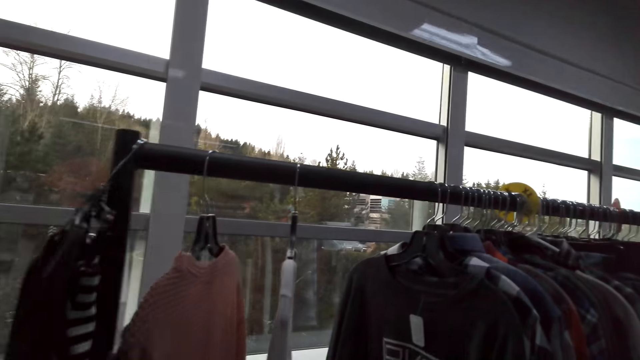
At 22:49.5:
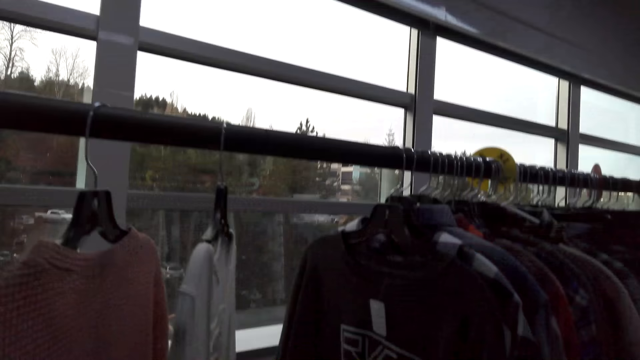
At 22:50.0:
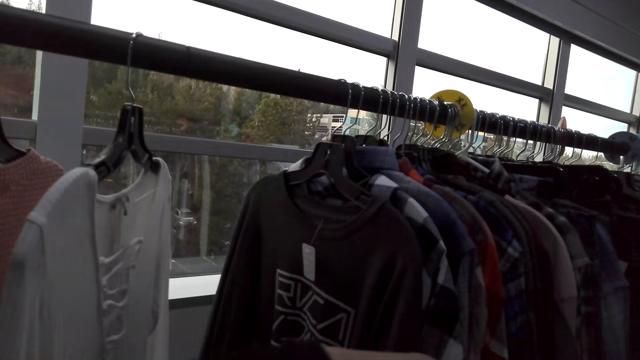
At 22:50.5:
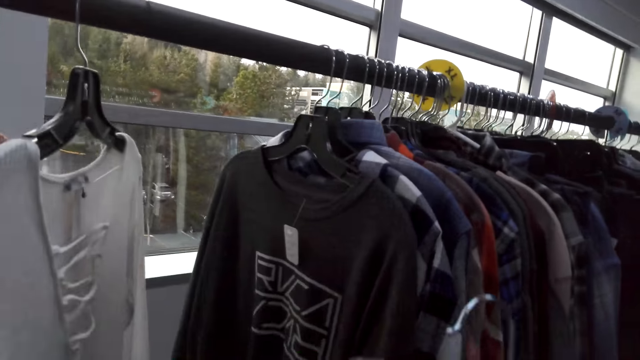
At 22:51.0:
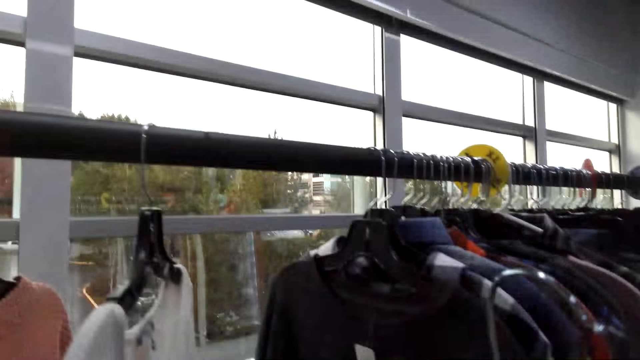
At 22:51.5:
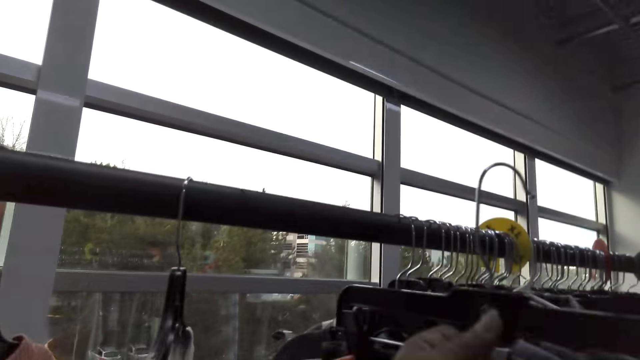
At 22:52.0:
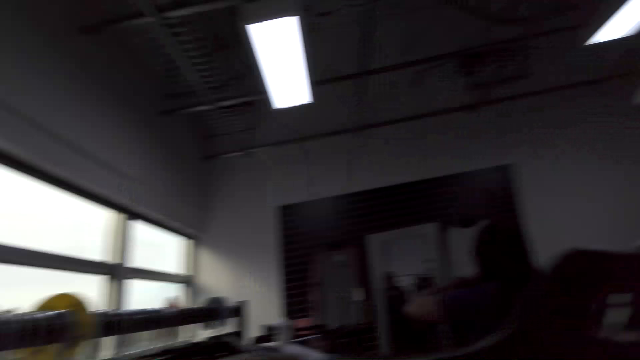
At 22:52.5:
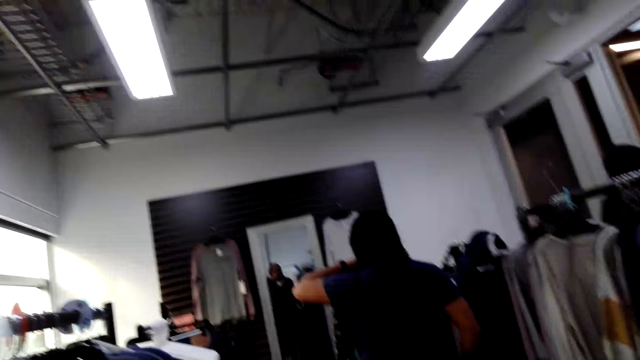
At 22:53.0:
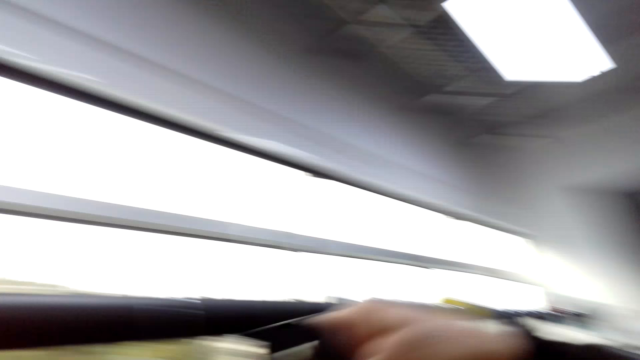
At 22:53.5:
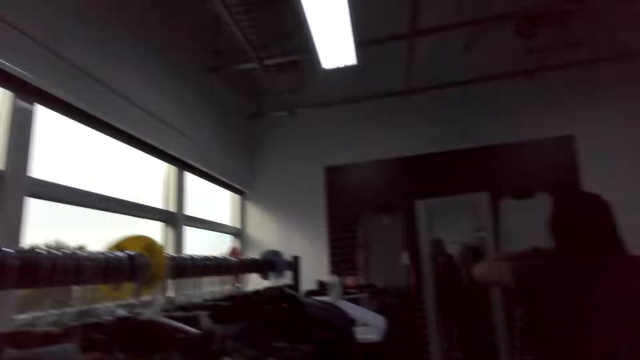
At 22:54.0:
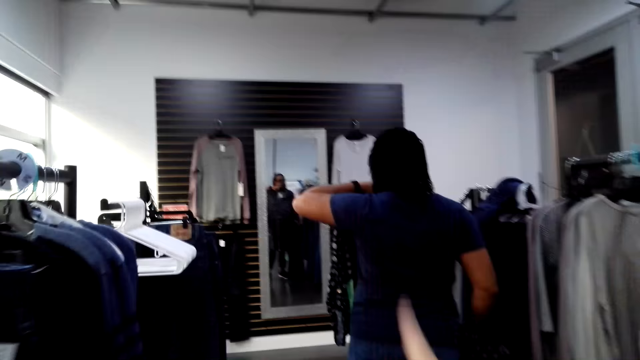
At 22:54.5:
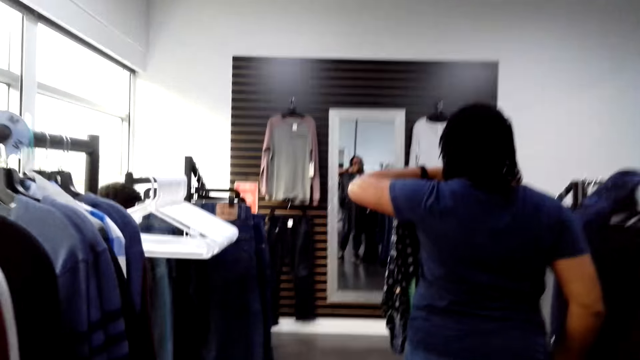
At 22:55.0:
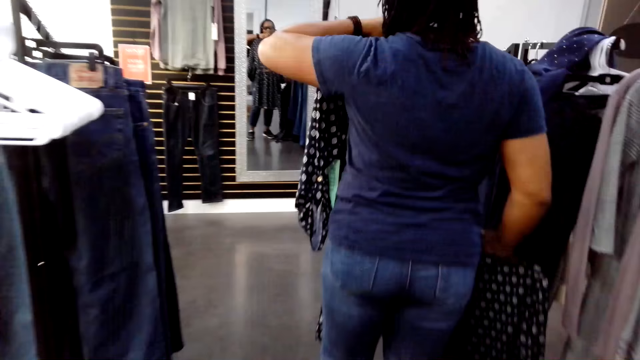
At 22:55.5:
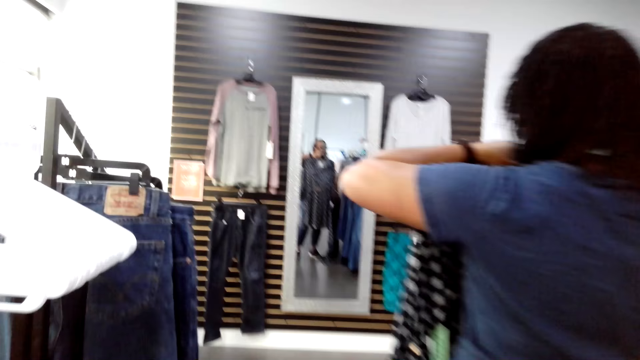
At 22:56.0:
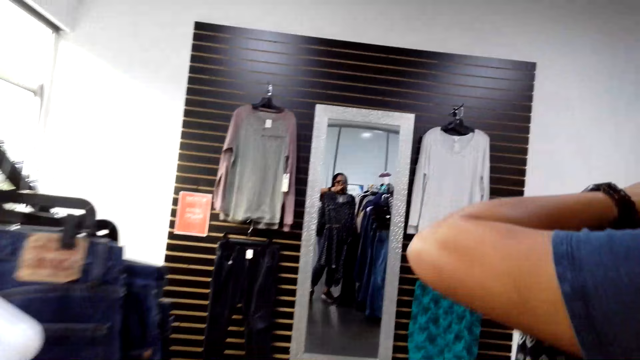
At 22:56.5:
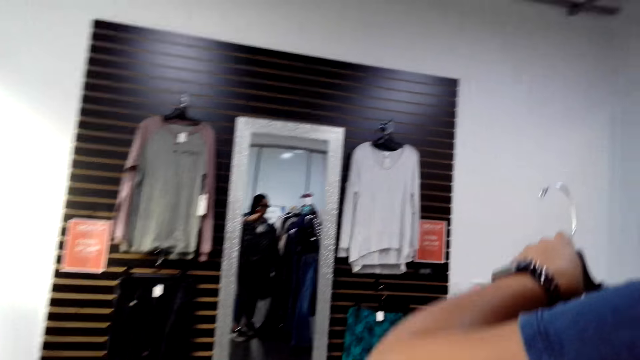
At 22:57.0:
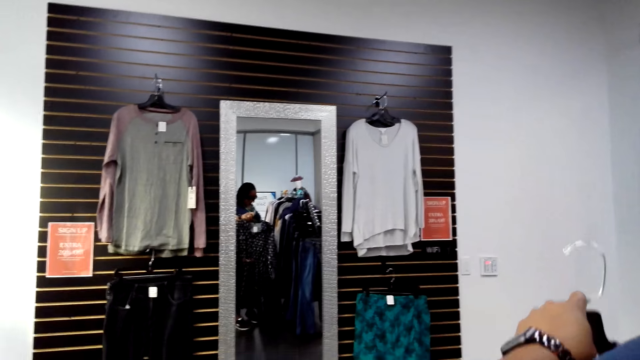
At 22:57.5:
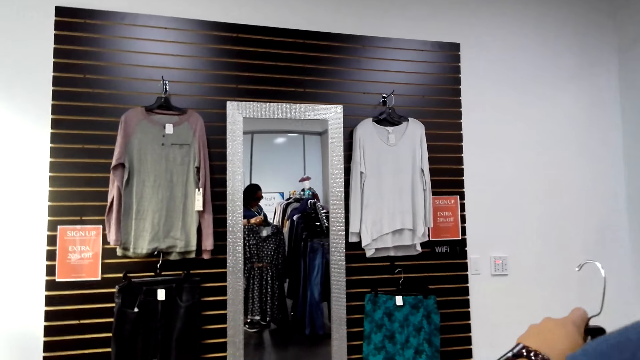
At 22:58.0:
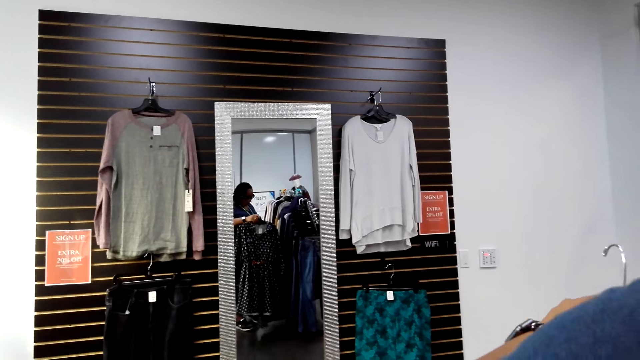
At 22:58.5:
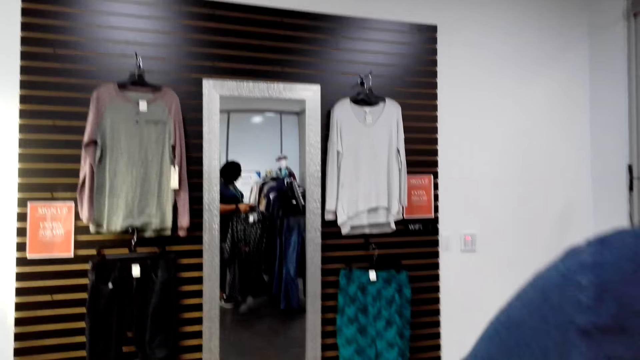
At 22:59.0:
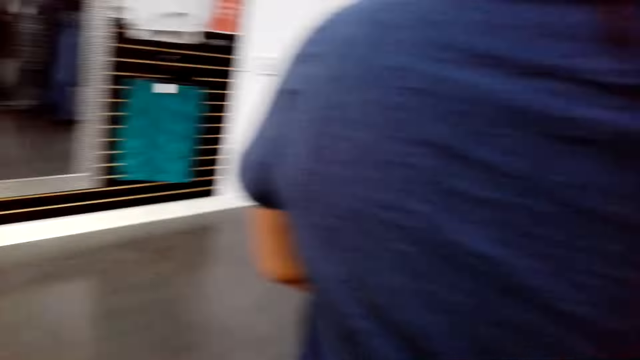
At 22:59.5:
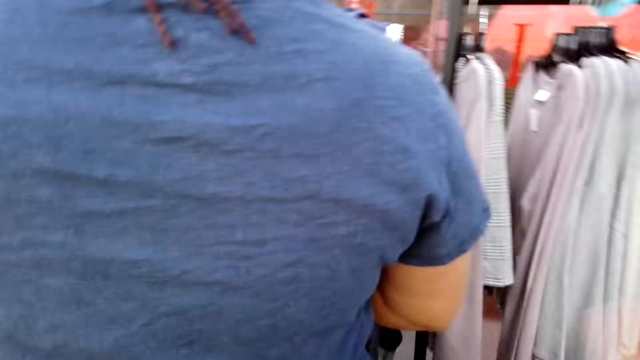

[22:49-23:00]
The camera wearer hangs clothes on a hanger stand. A woman holds clothes with a hand. The camera wearer makes a move.

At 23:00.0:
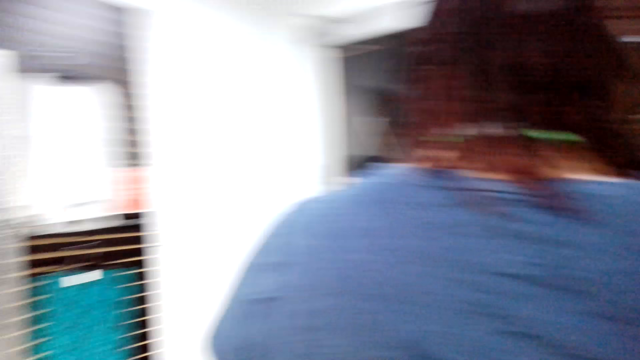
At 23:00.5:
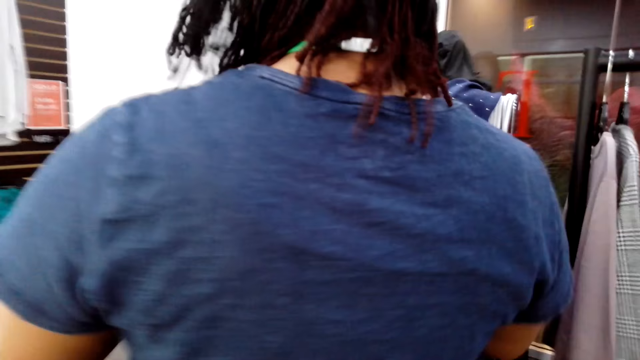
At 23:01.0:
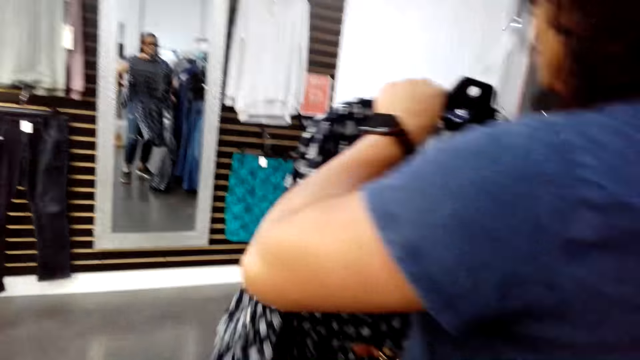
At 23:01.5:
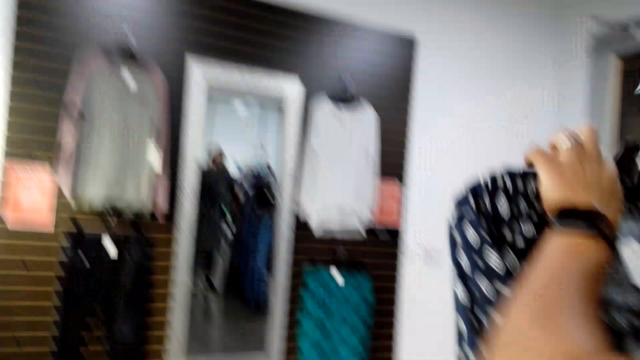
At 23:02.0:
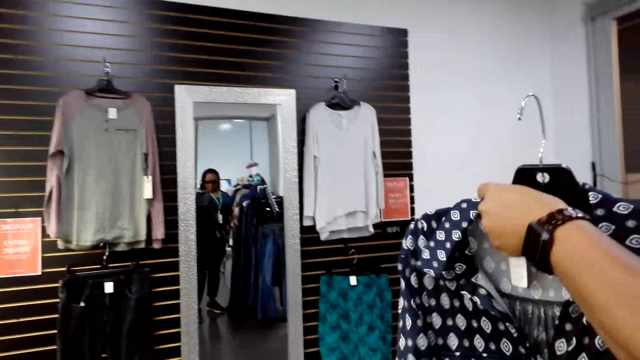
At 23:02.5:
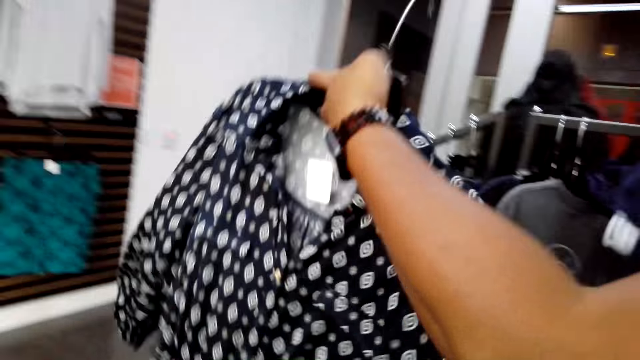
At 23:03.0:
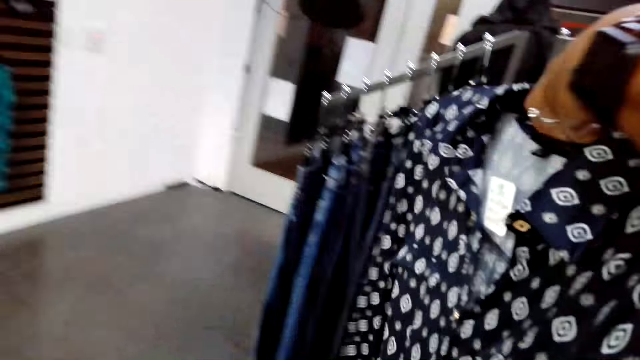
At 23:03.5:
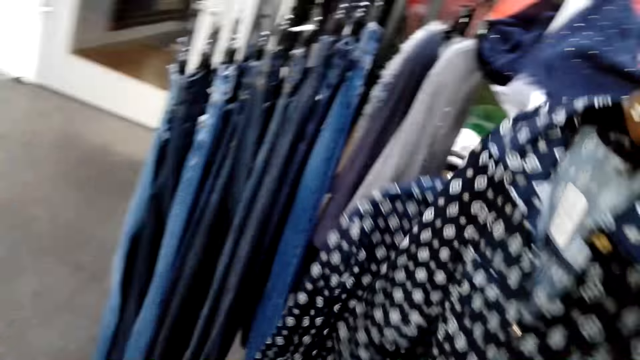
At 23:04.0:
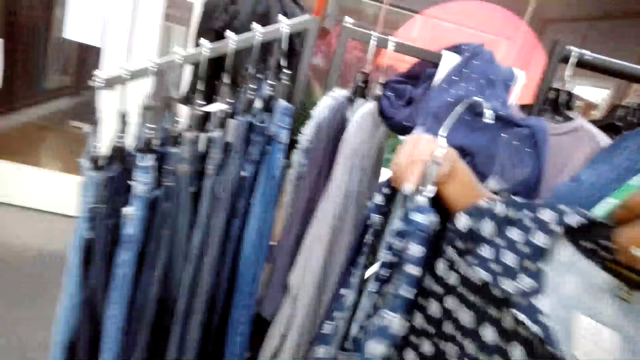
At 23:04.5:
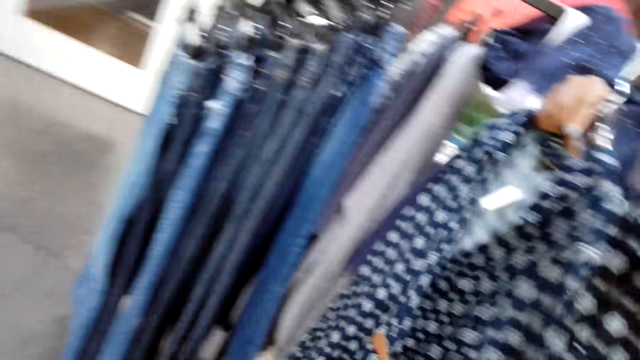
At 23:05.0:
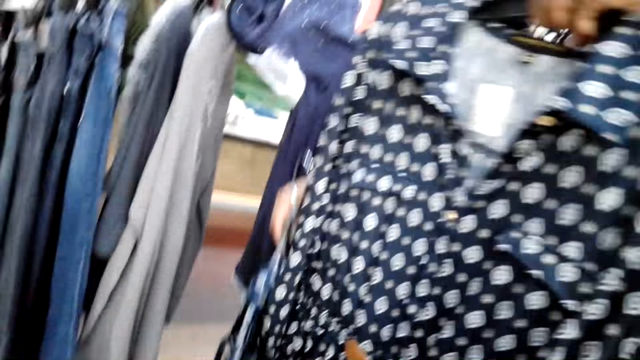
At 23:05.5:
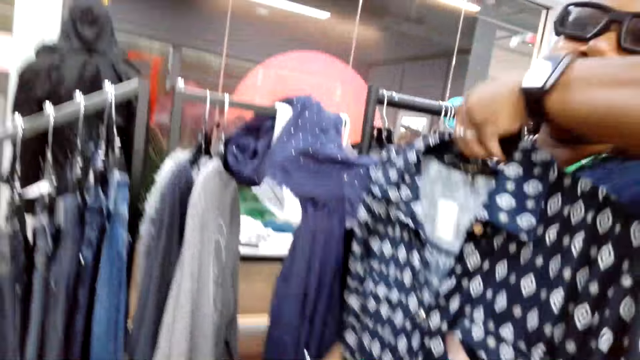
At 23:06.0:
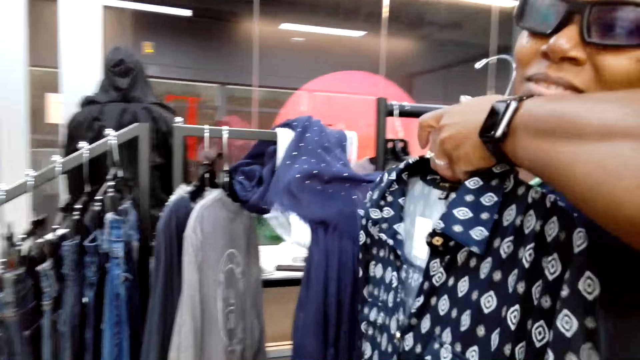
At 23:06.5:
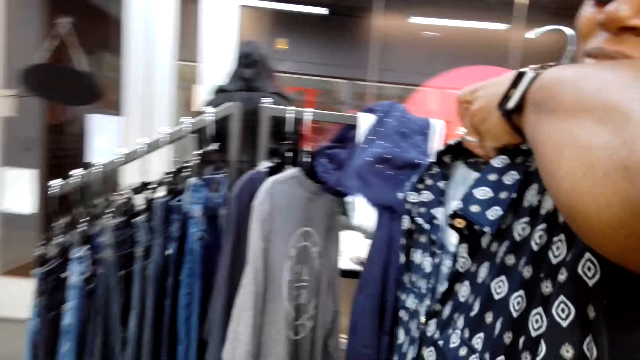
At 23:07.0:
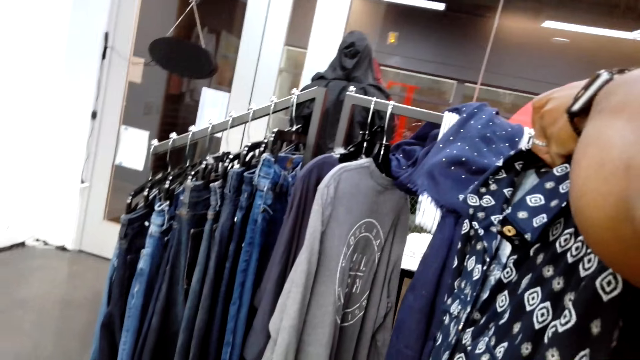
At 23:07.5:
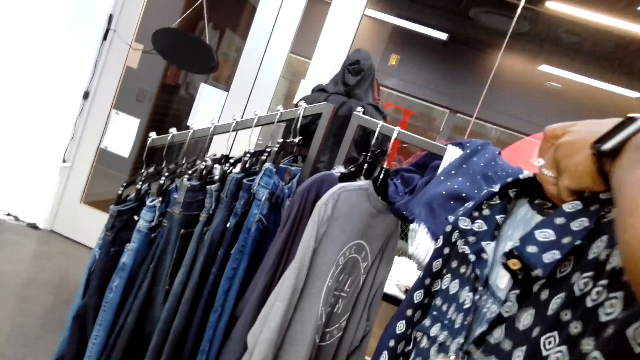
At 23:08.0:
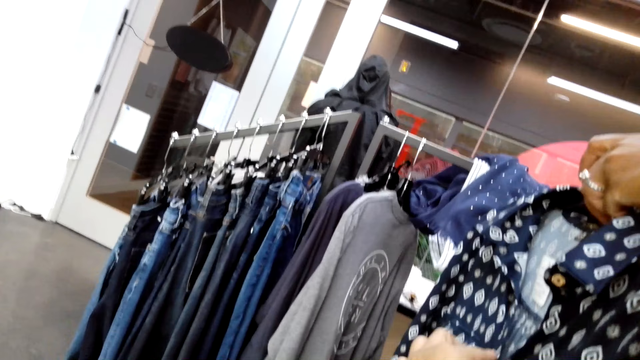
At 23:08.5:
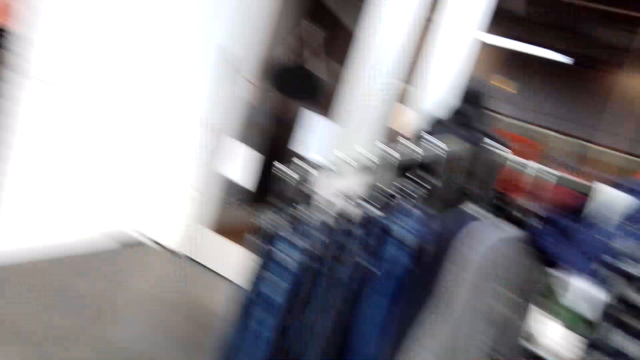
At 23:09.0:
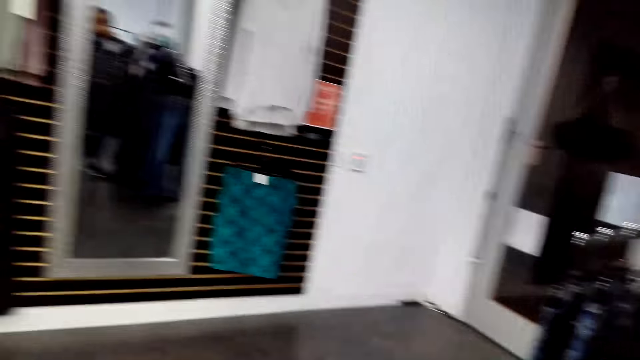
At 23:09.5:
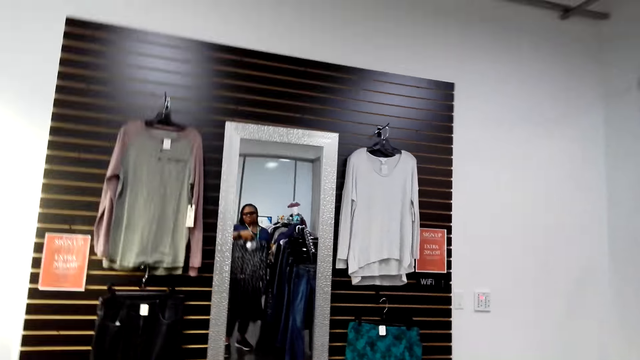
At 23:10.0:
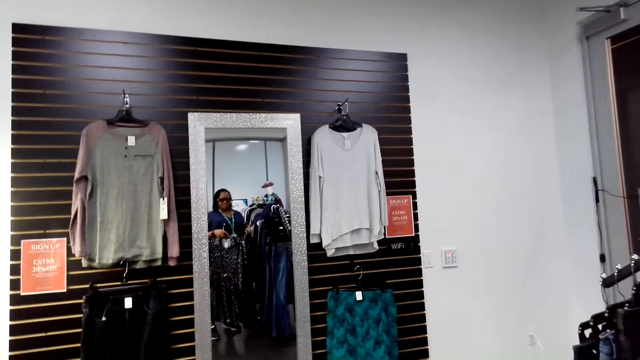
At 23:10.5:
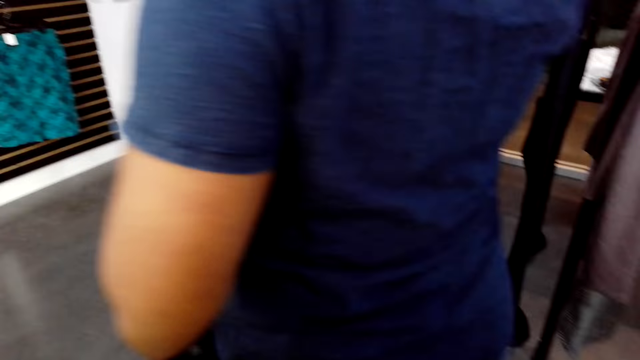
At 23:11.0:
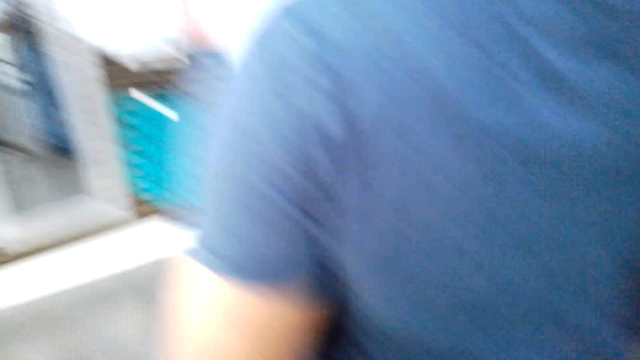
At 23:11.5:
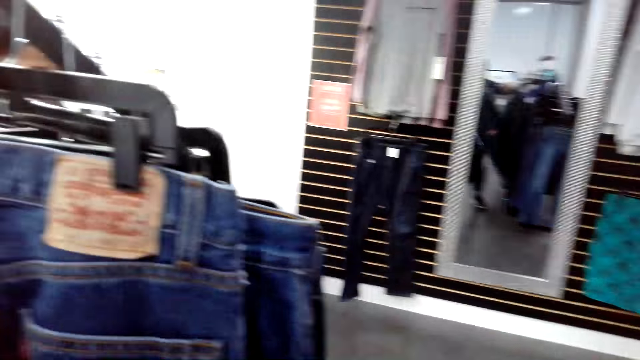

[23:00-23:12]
A woman holds a dress up with hands. The camera wearer moves a hand.
